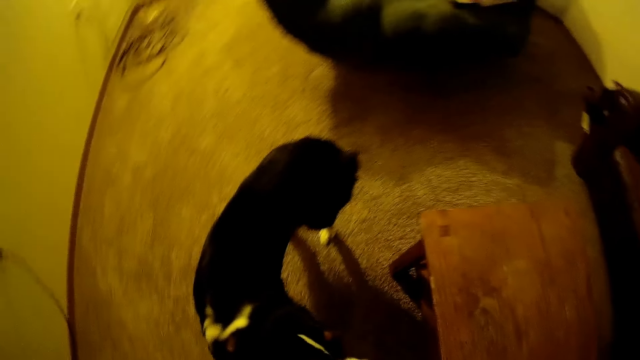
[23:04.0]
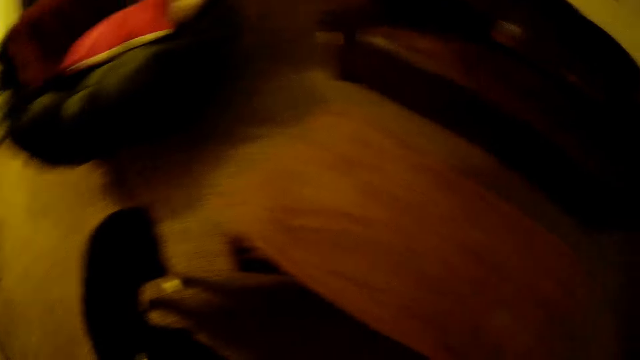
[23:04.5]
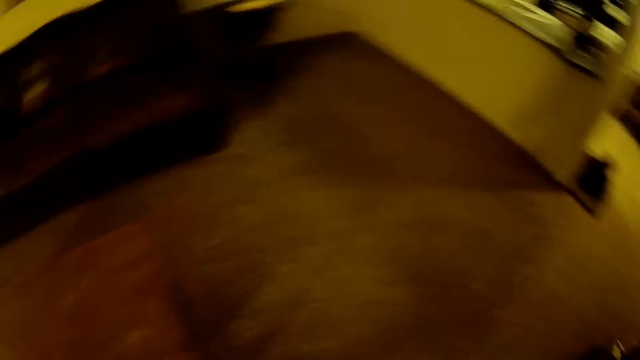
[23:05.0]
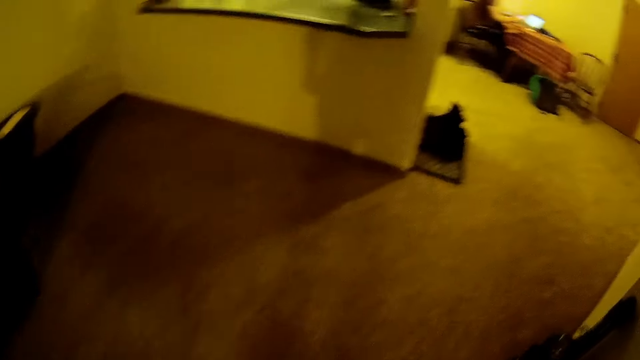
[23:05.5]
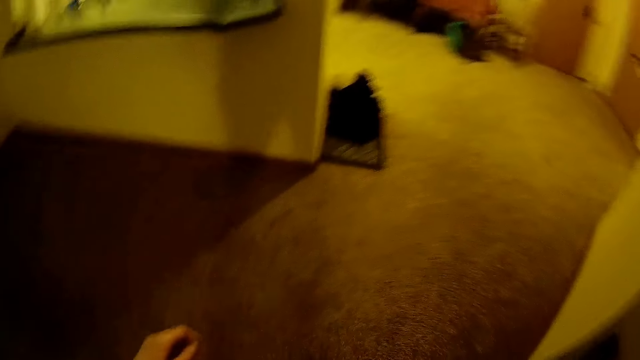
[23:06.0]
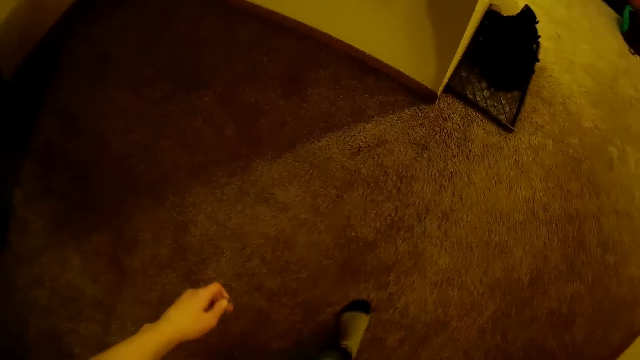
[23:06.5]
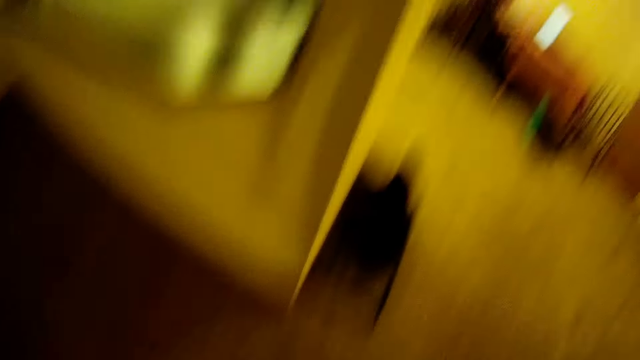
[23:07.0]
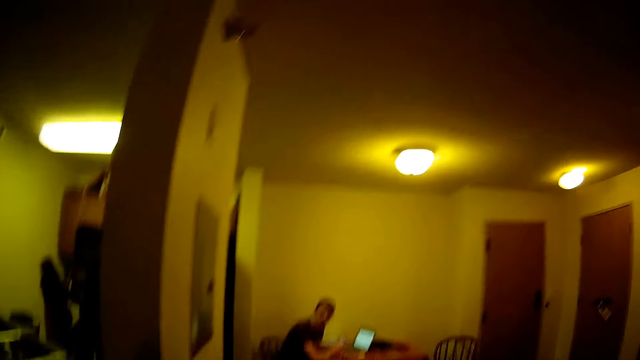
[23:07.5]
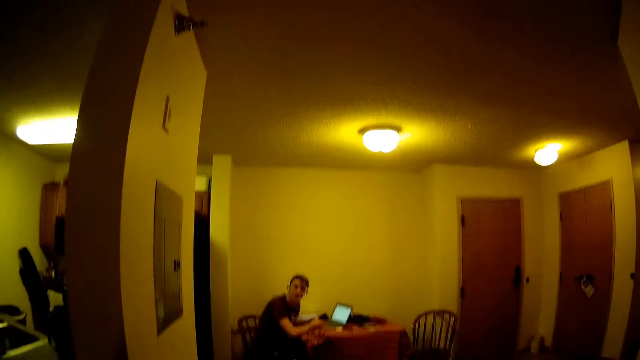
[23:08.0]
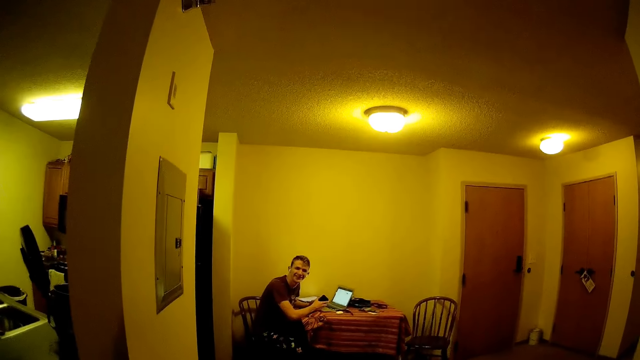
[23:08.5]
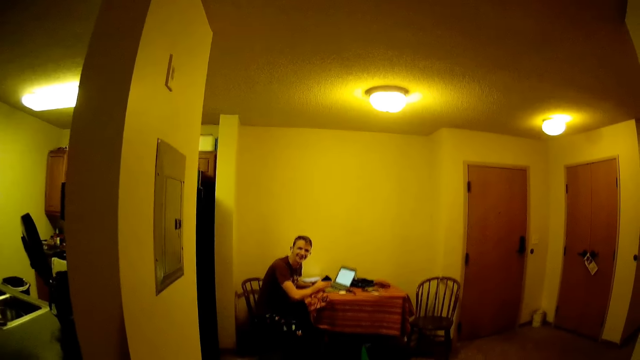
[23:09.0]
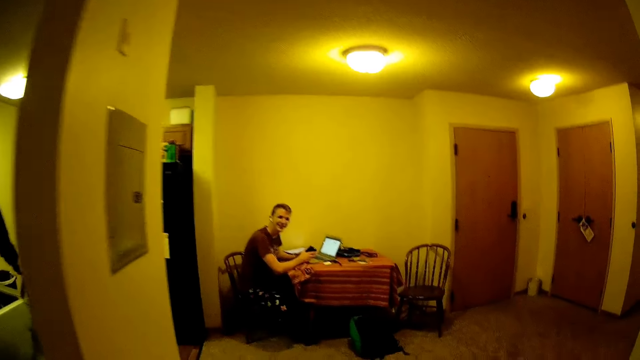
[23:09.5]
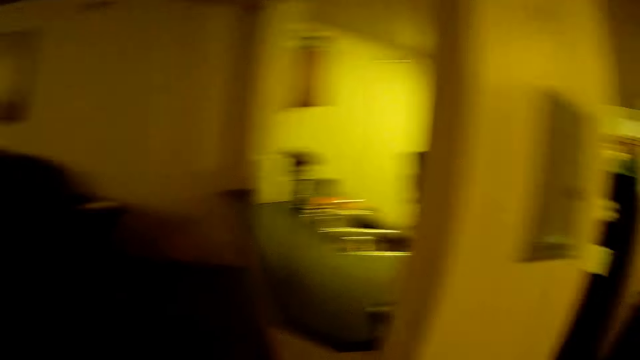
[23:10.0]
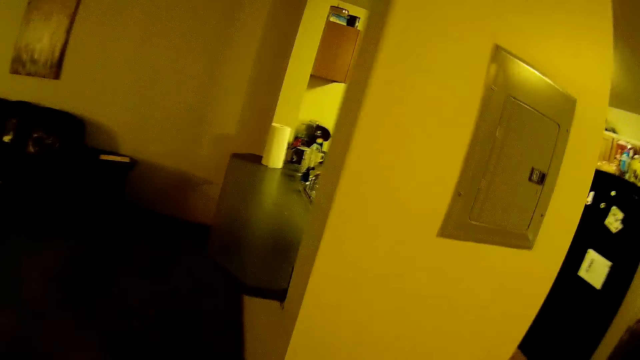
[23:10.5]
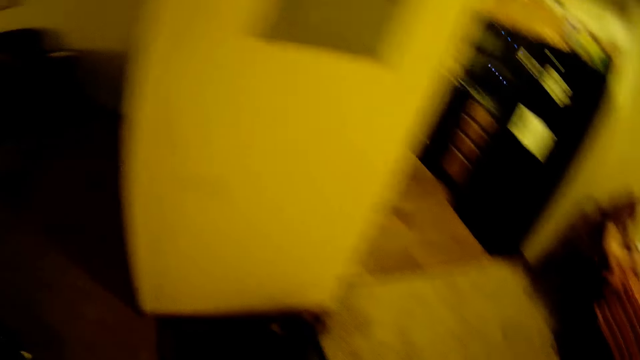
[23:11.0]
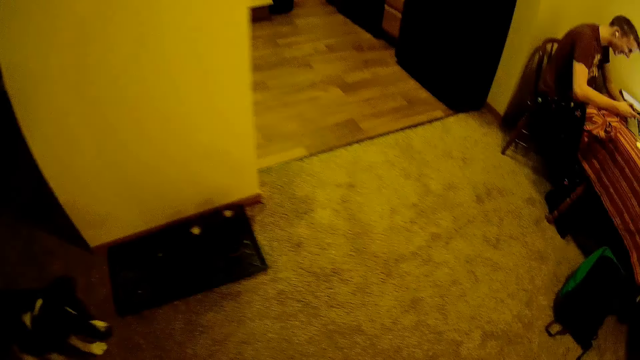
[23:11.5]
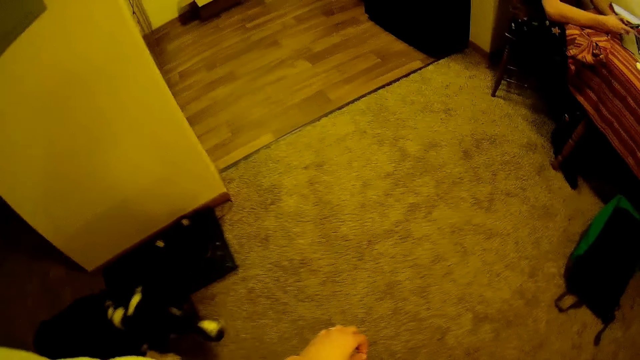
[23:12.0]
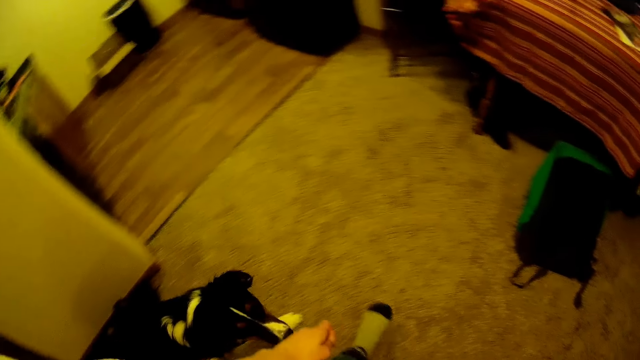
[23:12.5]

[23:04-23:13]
The camera wearer moves towards a man in the apartment with the dog. They look at the man. They interact with the man in the apartment. The man nods his head.

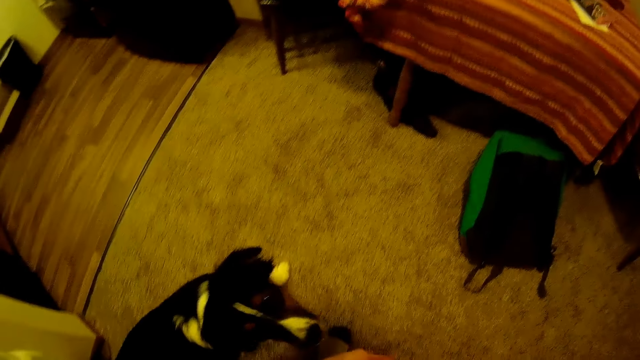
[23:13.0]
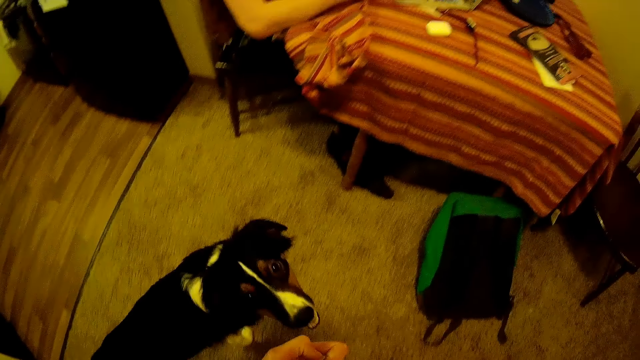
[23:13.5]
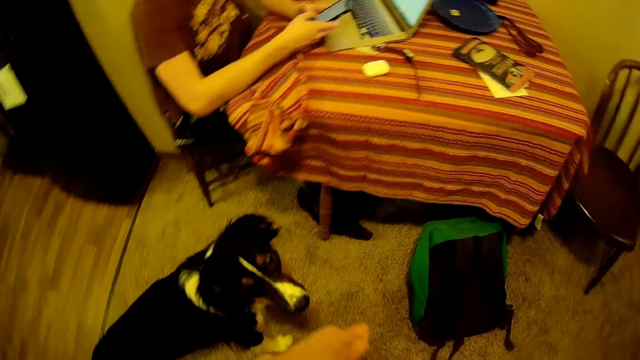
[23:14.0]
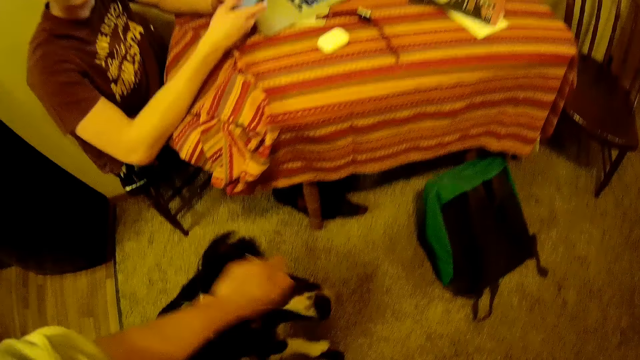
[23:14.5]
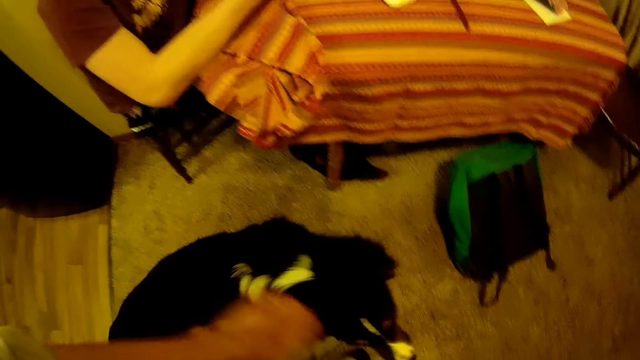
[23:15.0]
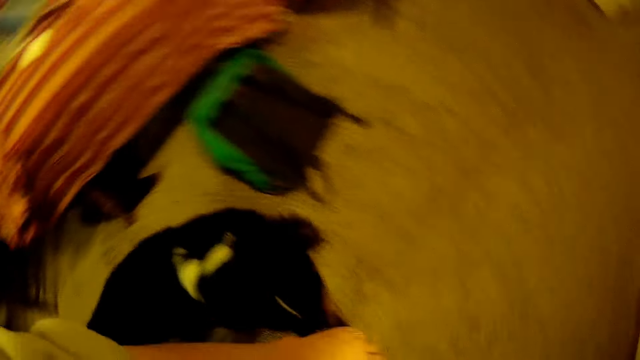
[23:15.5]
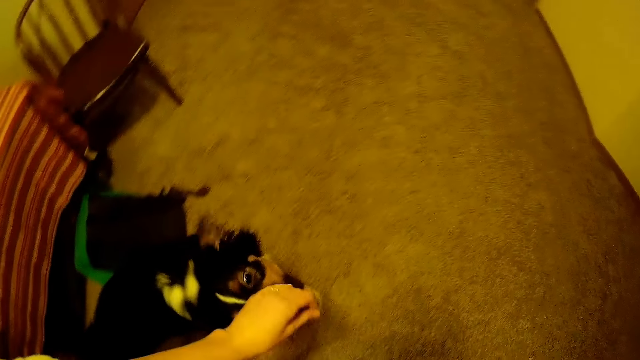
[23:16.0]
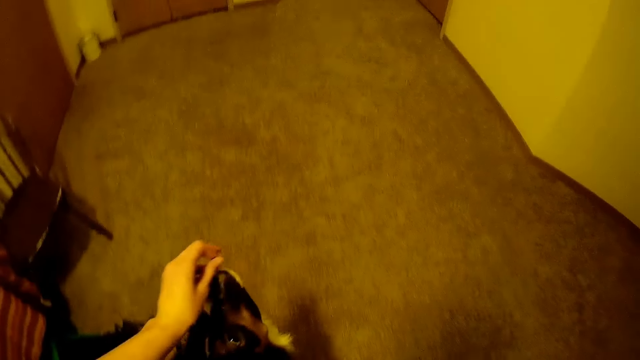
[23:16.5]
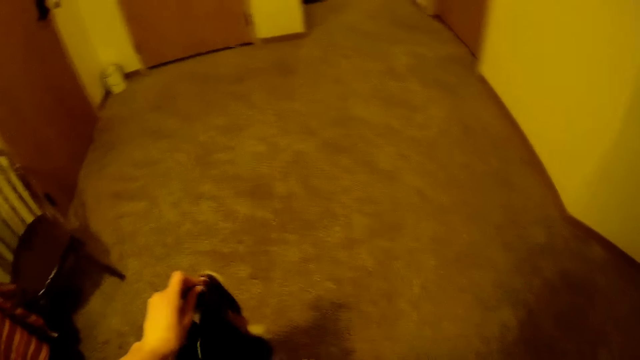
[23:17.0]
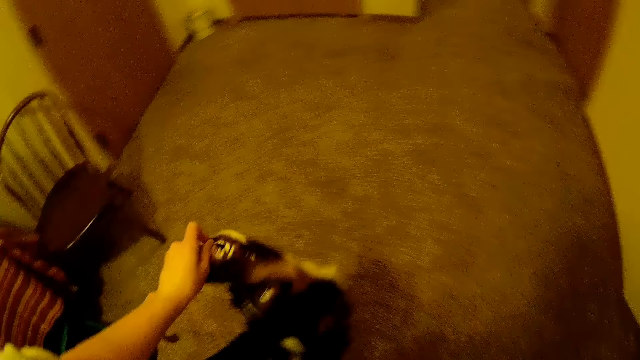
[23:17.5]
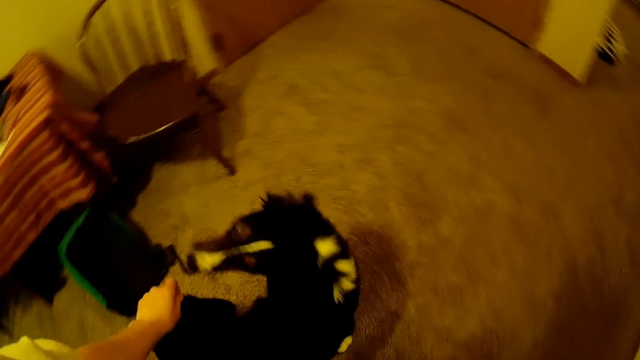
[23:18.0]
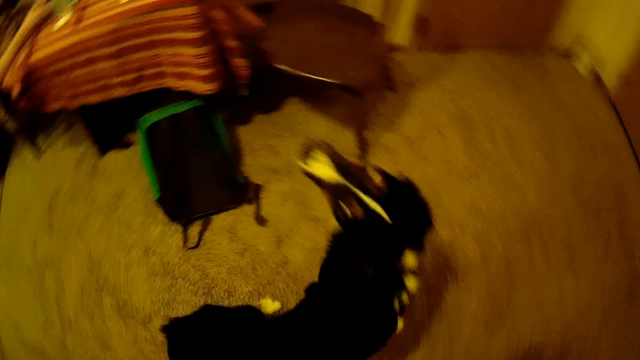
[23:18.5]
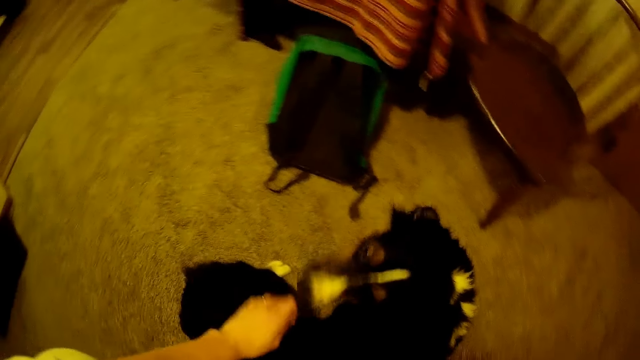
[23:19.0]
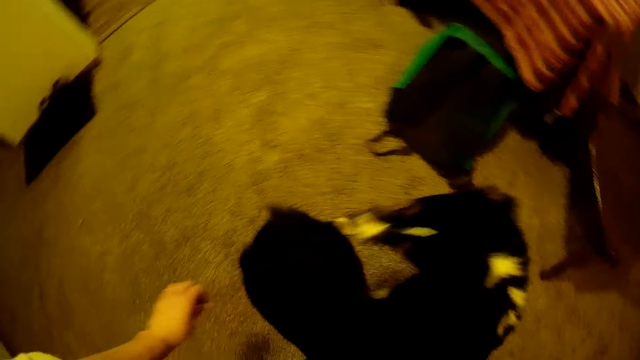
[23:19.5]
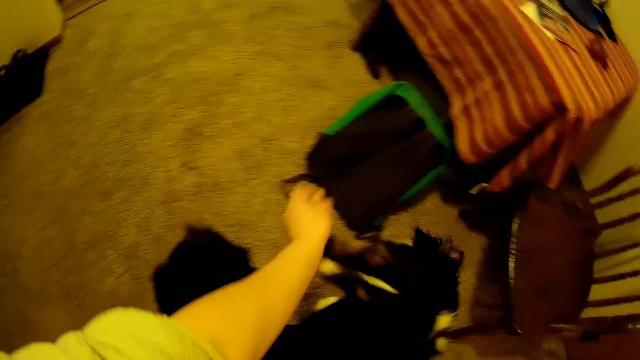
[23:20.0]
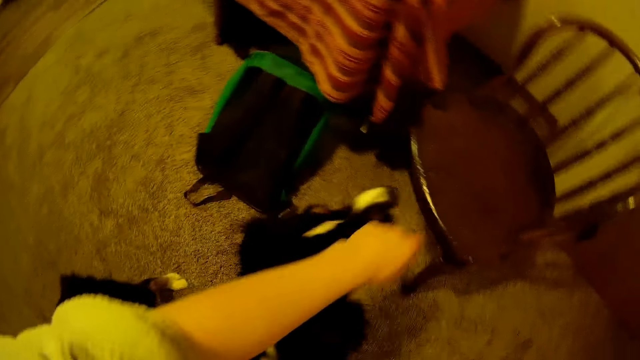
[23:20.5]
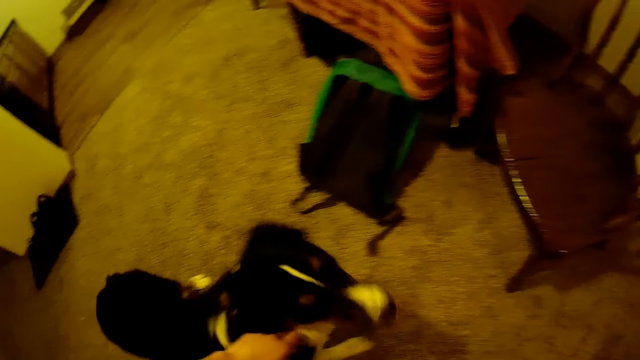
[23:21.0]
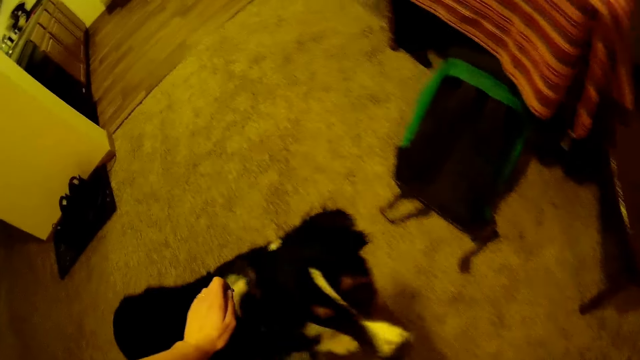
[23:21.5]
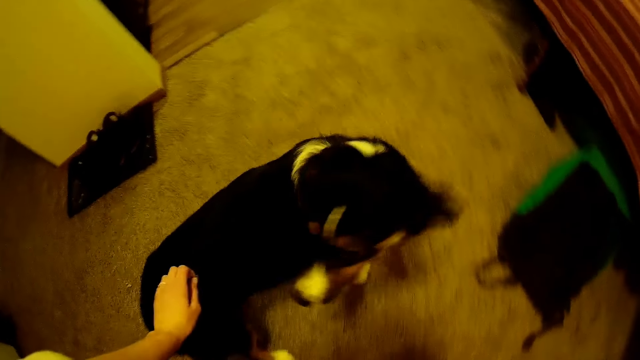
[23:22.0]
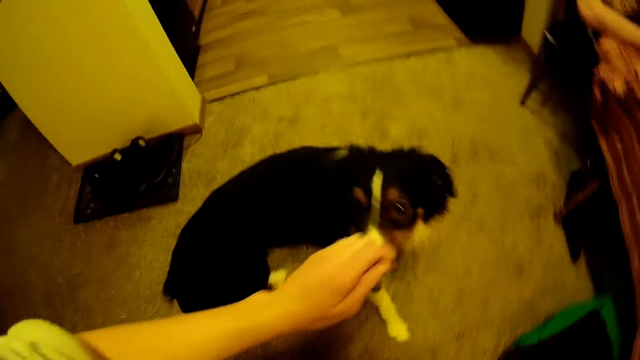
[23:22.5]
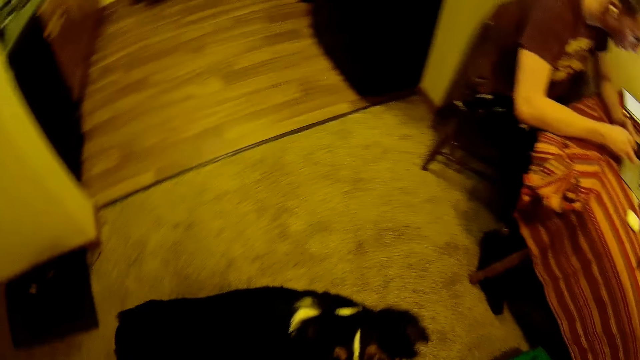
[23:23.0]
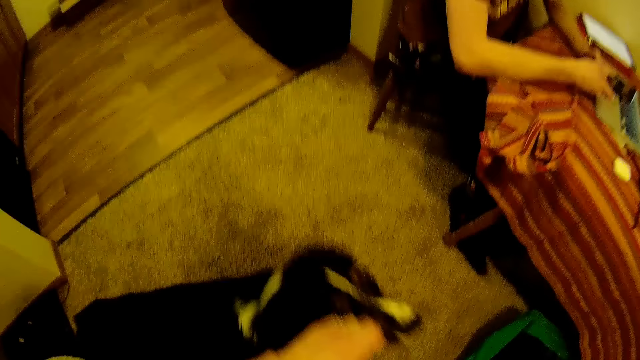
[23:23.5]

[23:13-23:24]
The camera wearer plays with the dog. They place their left hand on the nose of the dog. The dog fetches the meat ball in the left hand of the camera wearer. The camera wearer moves their left hand around the dog with the meat ball in their left hand.
